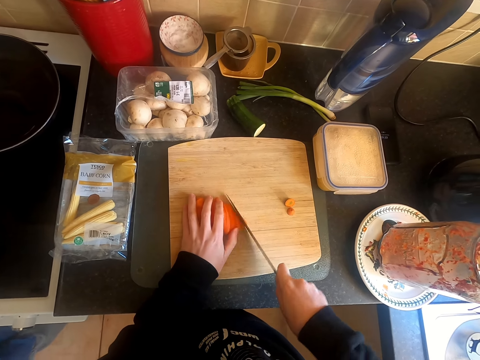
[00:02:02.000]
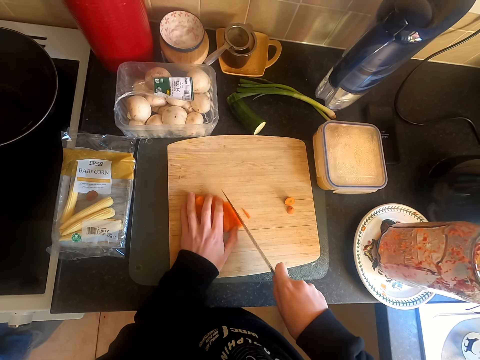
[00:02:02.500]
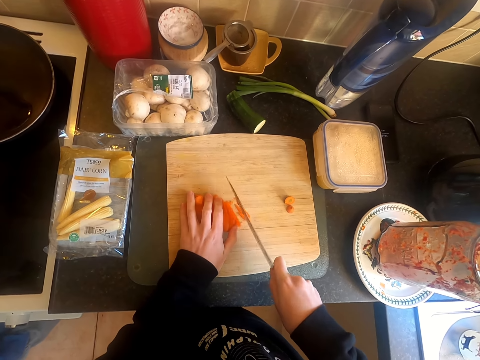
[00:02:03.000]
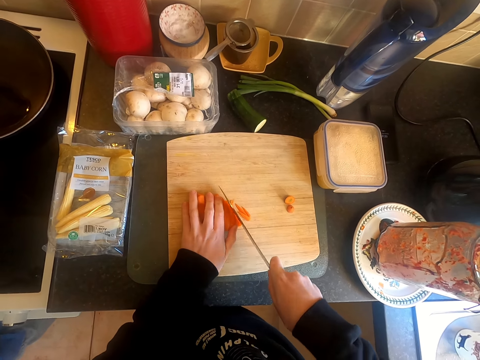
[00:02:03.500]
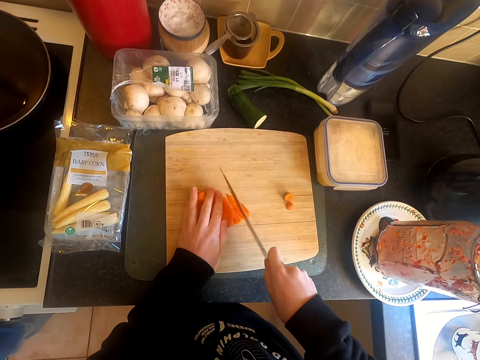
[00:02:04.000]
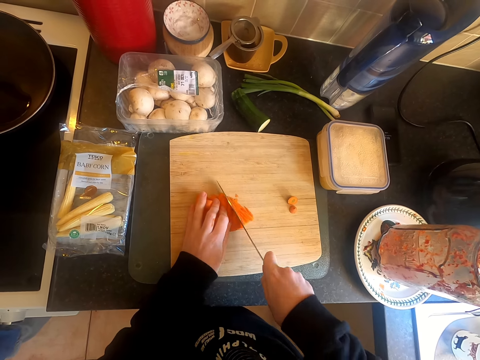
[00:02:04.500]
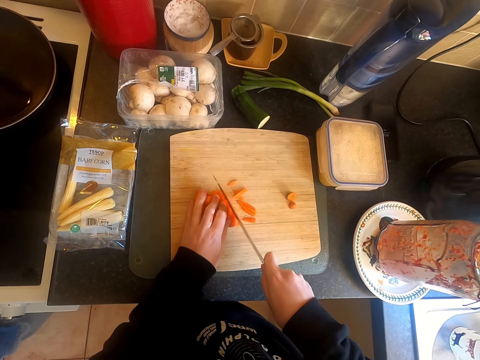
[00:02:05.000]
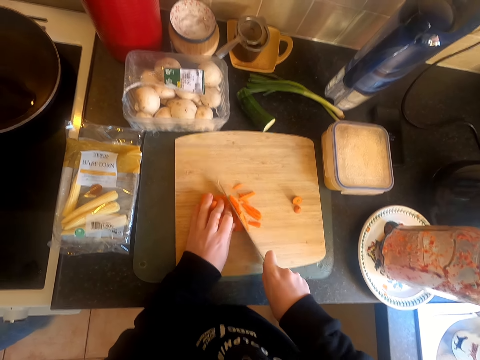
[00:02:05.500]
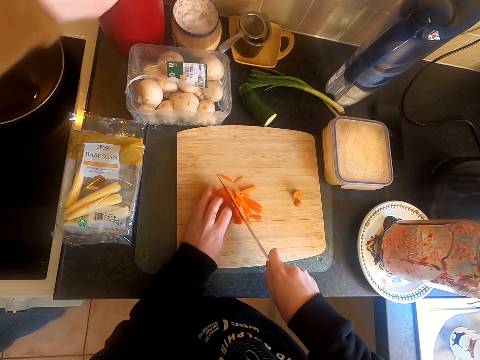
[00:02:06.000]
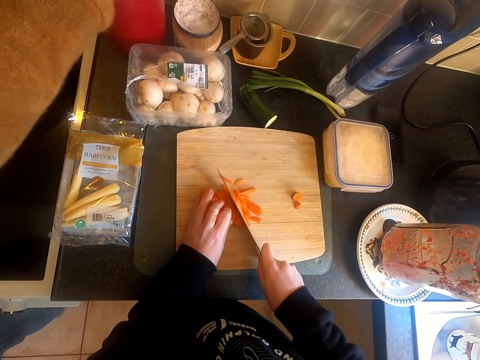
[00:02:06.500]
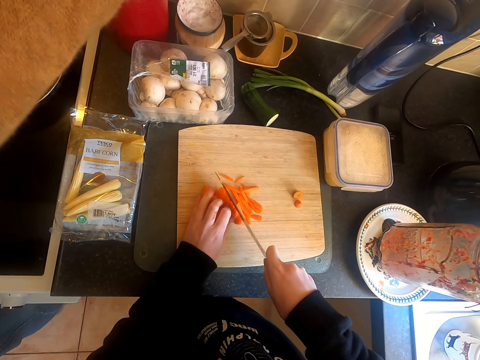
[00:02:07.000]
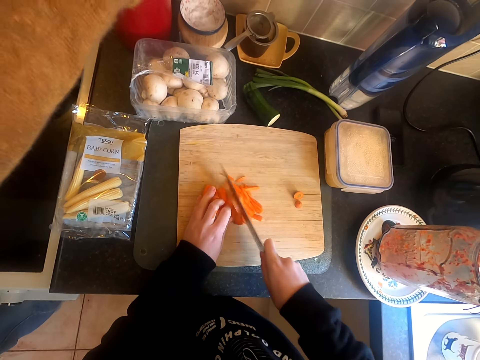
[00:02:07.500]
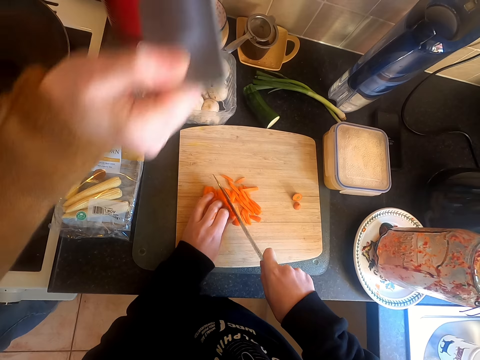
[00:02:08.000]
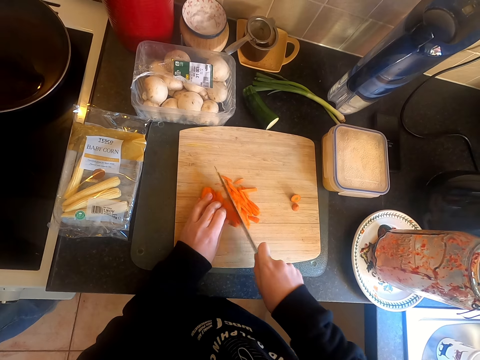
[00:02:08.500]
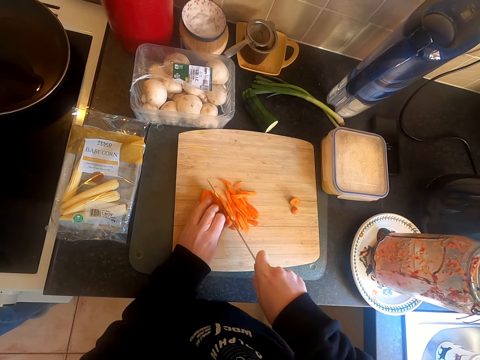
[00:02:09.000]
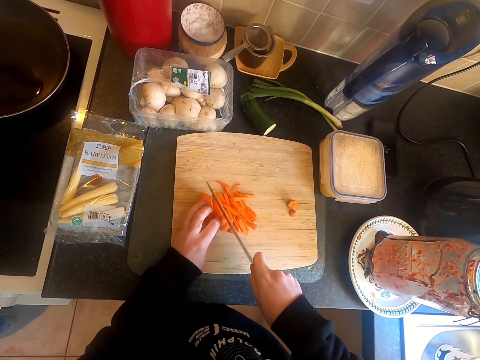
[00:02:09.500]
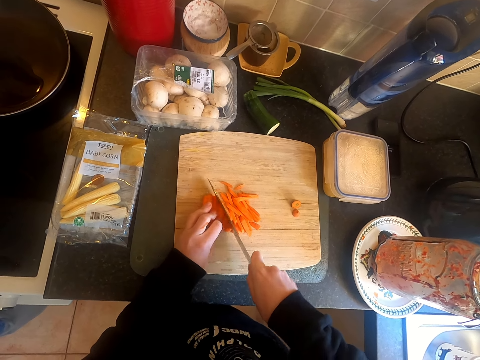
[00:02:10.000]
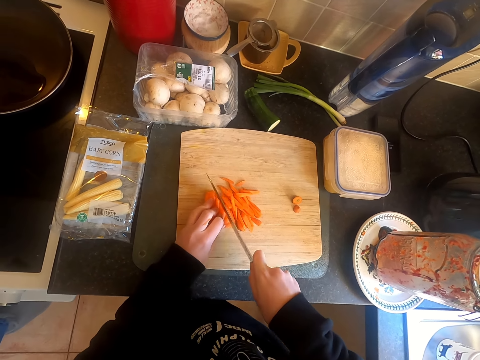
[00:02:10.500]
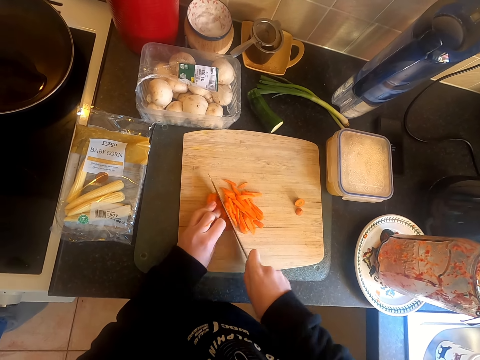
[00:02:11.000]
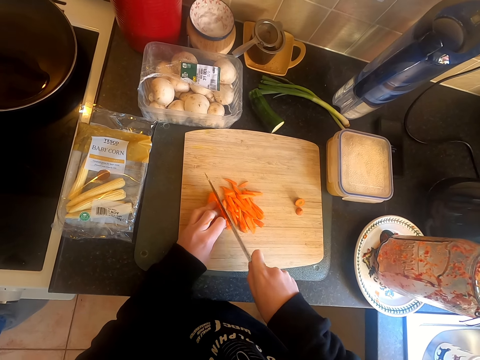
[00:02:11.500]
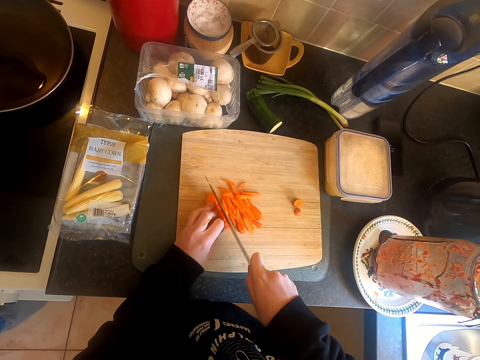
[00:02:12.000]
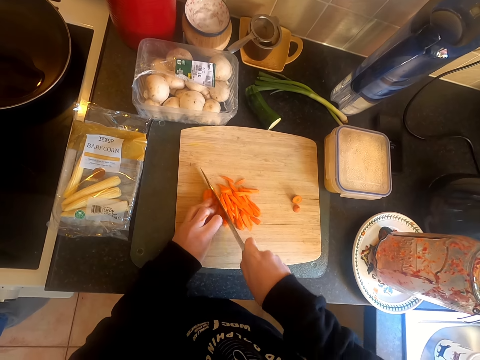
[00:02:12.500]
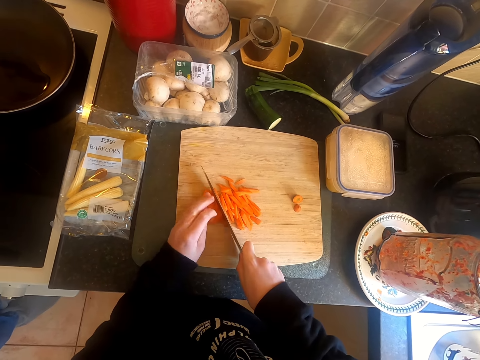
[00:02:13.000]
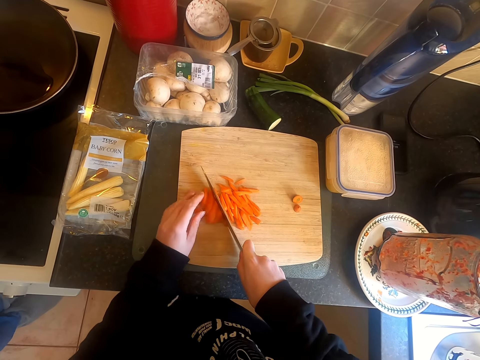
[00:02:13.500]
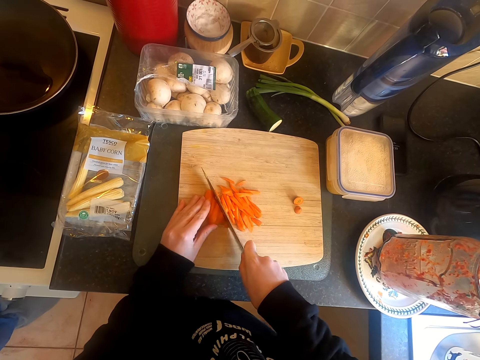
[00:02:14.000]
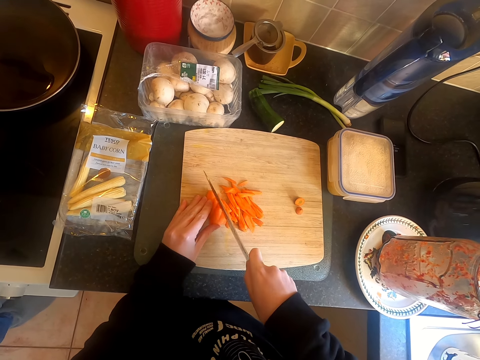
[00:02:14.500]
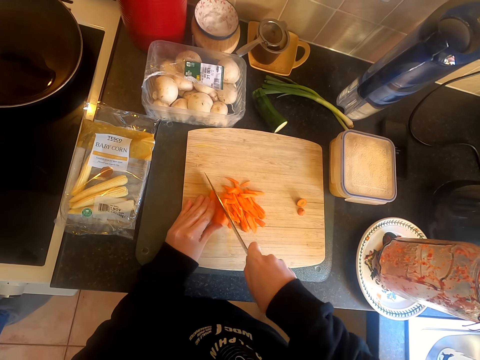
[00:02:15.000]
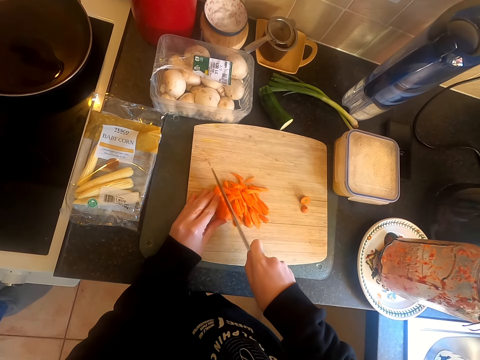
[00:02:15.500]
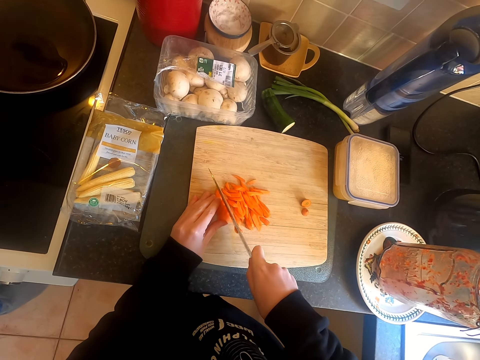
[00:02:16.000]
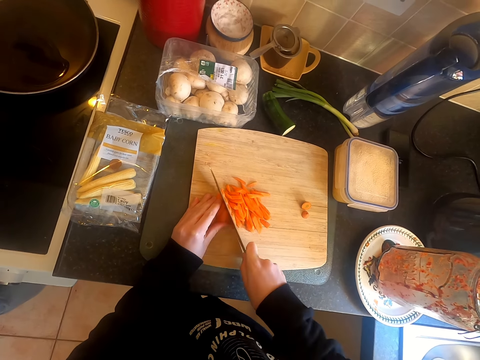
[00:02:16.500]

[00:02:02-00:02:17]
The camera wearer cuts the carrots with a knife. A woman places something in the cabinet. The camera wearer cuts the carrots with the knife. The woman picks something from the cabinet. The camera wearer cuts the carrots in the cutting board with the knife.

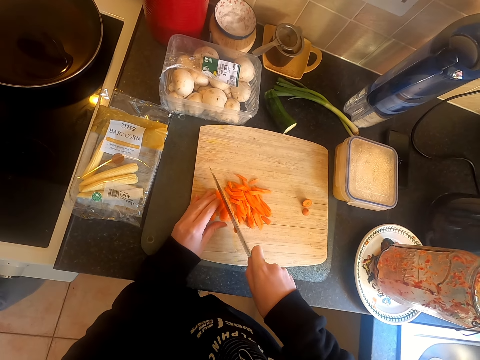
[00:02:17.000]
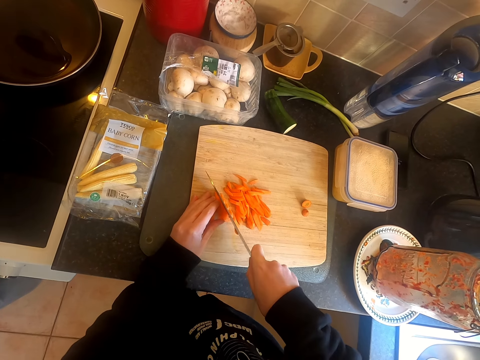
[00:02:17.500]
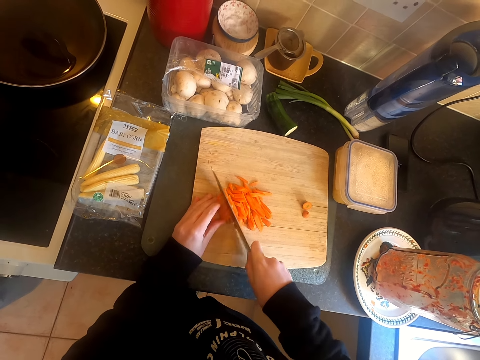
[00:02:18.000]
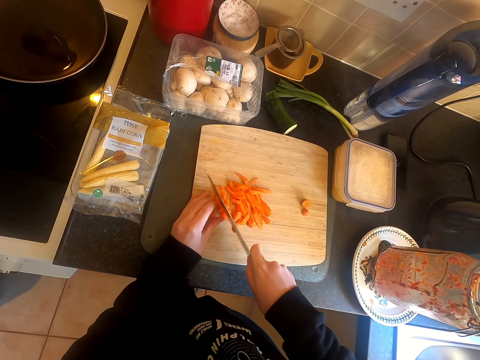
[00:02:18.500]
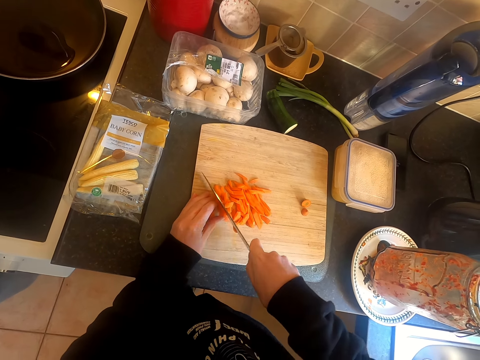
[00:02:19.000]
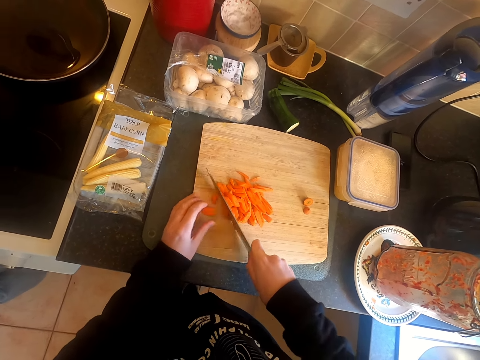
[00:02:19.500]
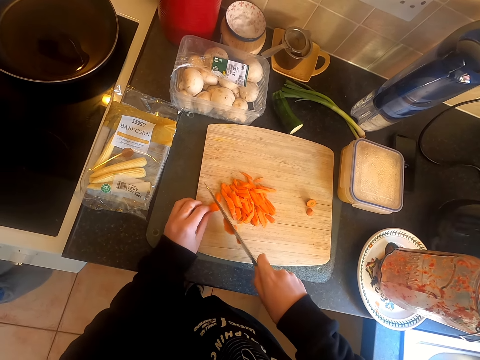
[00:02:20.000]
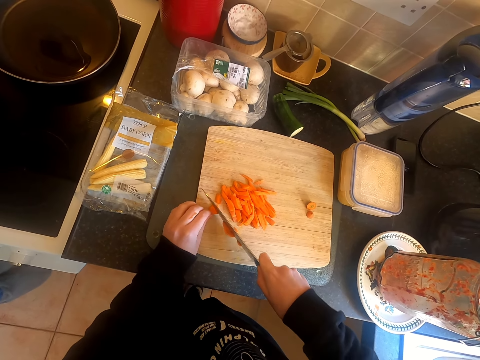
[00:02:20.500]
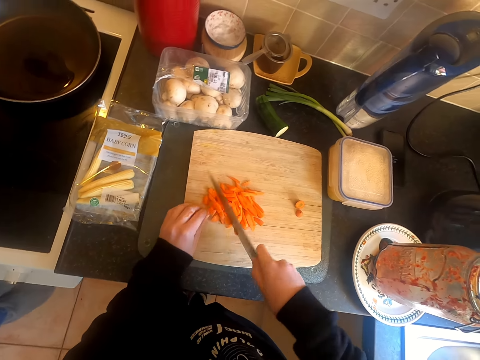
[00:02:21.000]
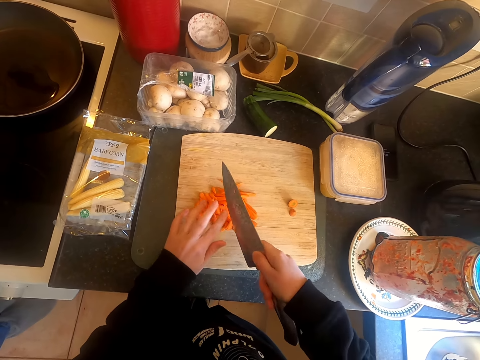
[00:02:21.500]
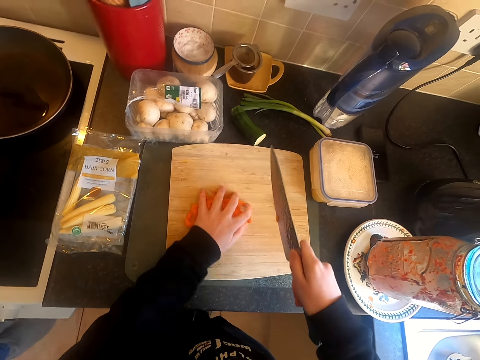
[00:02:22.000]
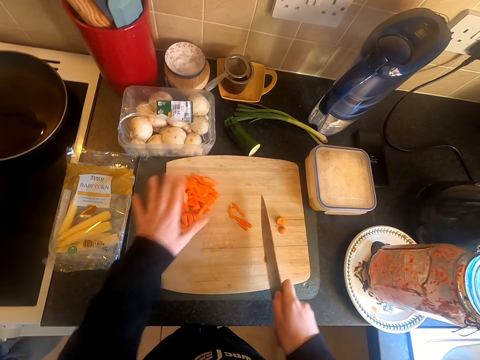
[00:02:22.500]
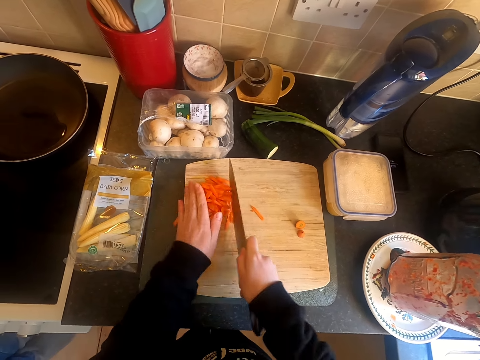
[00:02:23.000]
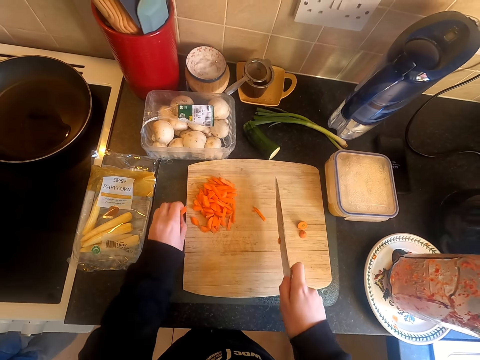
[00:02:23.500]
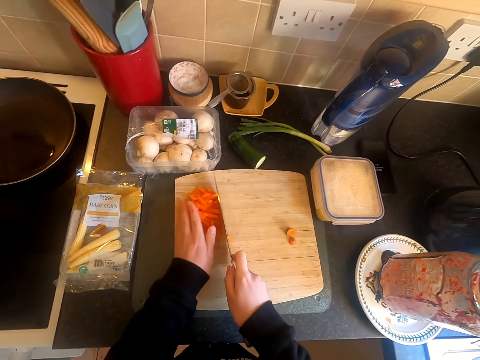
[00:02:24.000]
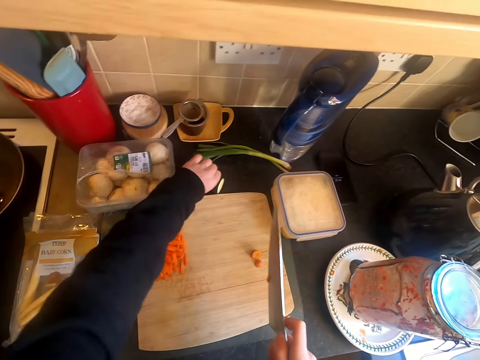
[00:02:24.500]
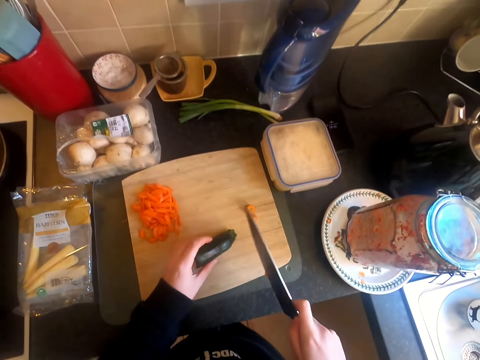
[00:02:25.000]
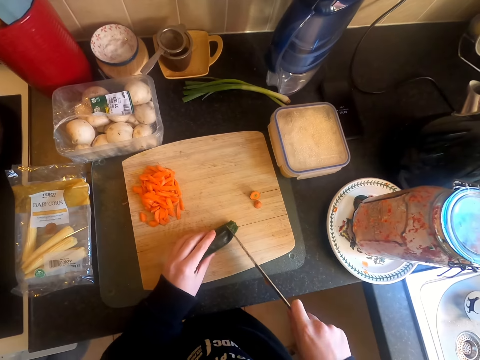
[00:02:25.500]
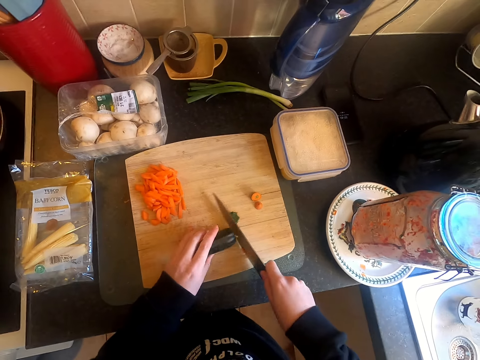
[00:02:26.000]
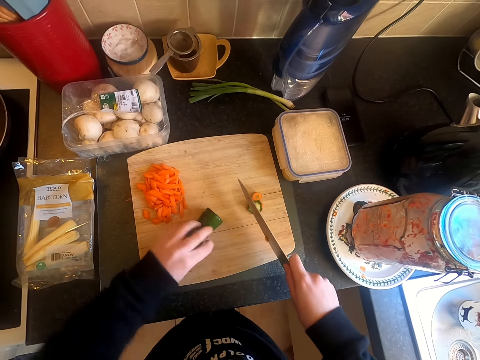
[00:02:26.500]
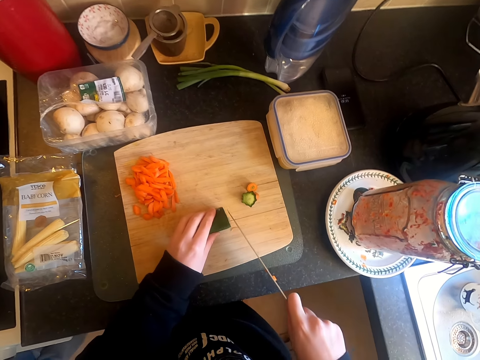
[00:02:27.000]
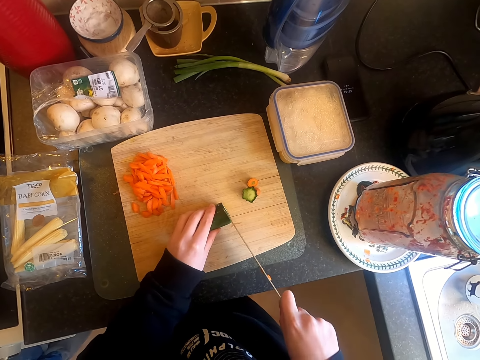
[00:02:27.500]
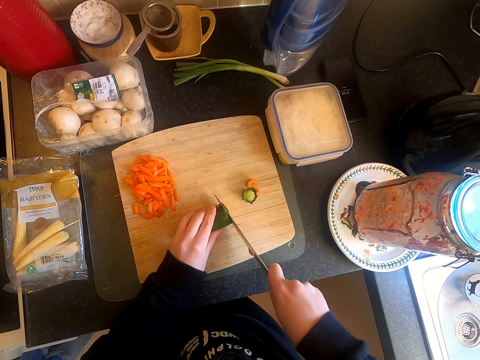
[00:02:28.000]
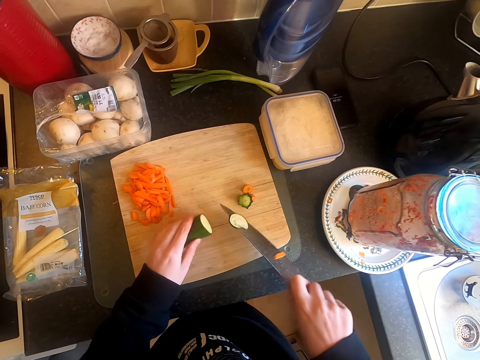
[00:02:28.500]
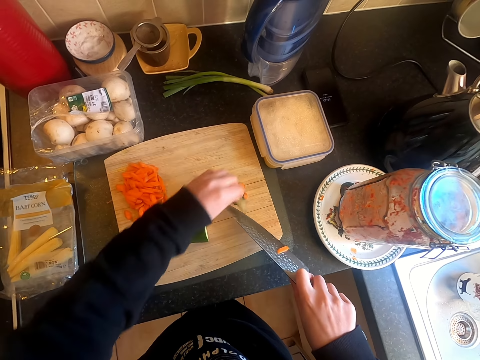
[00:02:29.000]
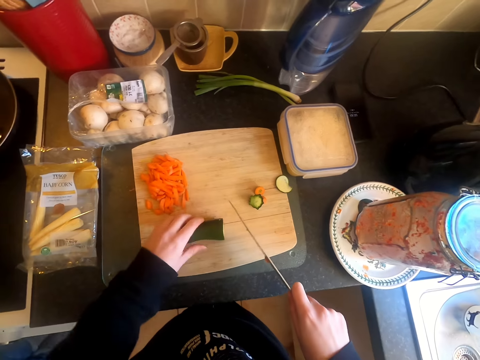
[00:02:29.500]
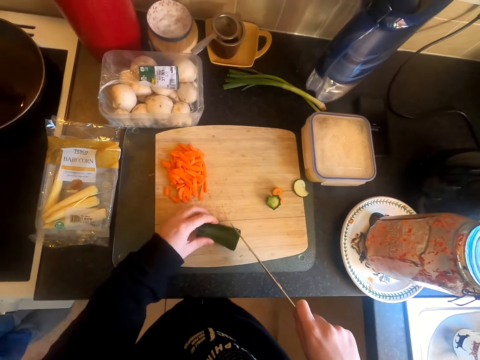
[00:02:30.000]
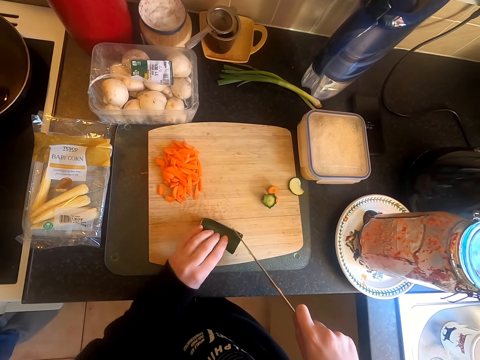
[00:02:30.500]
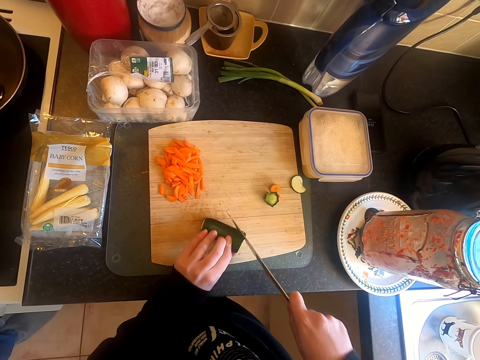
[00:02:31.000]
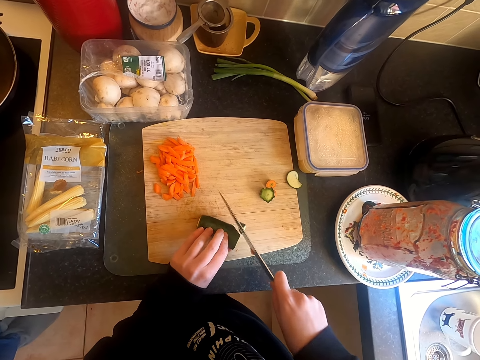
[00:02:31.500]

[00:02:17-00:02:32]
The camera wearer moves the carrots on the cutting board. They pick the gadget. They chop the zucchini or gadget on the chopping board with a knife. They turn the gadget. They cut the gadget with the knife. They remove the gadget on the knife with the finger. They cut the gadget with the knife in the cutting board.
